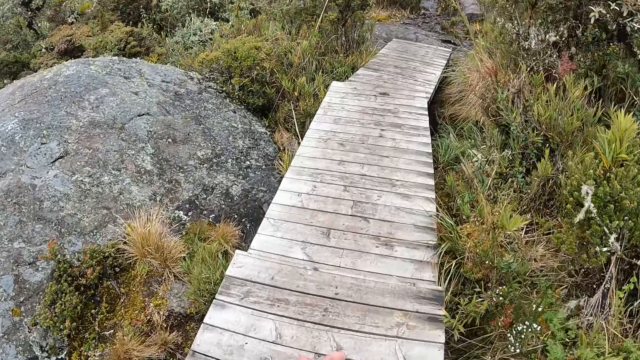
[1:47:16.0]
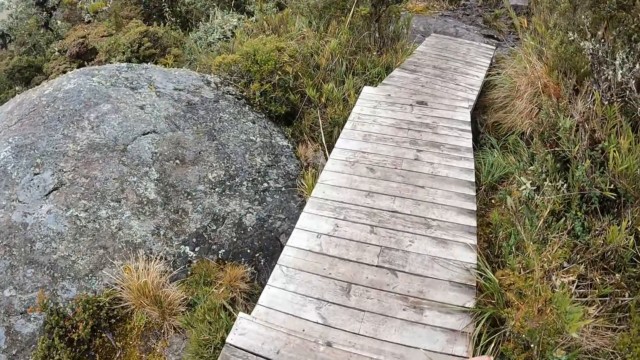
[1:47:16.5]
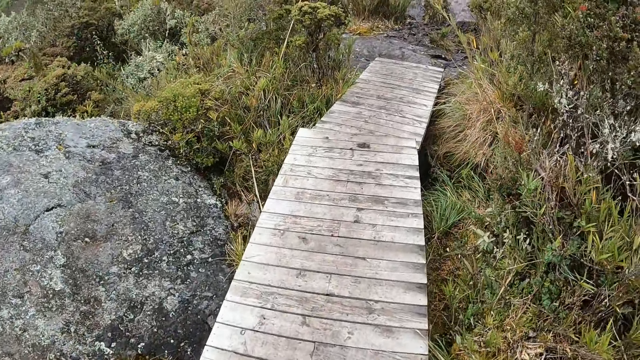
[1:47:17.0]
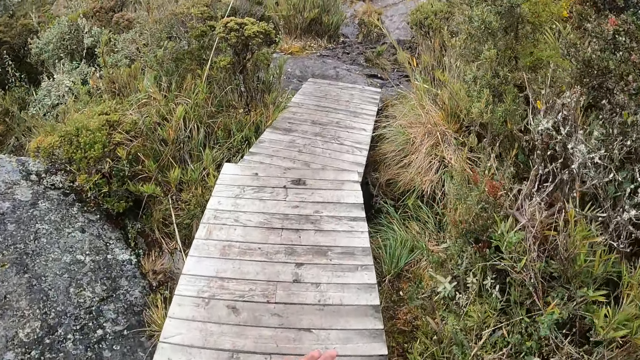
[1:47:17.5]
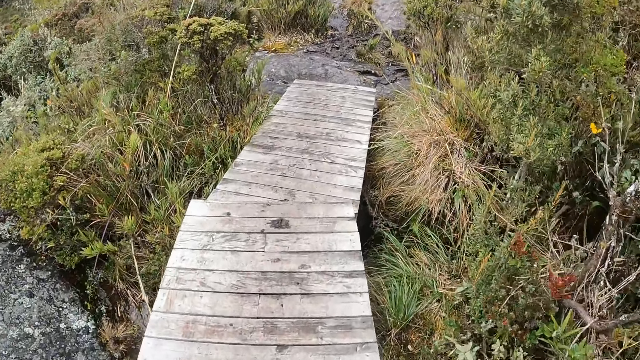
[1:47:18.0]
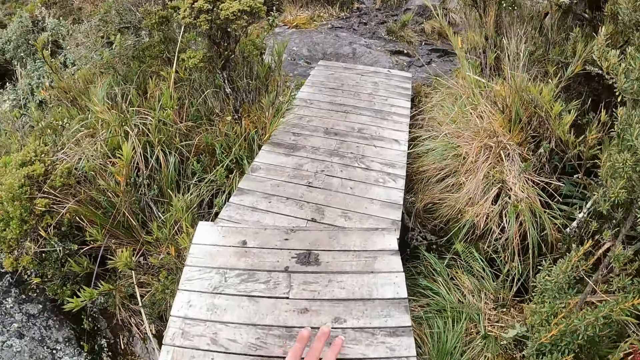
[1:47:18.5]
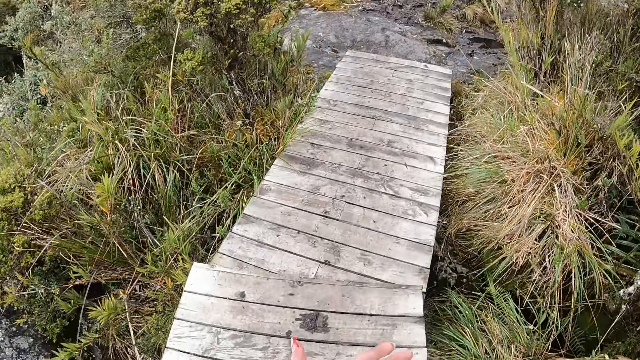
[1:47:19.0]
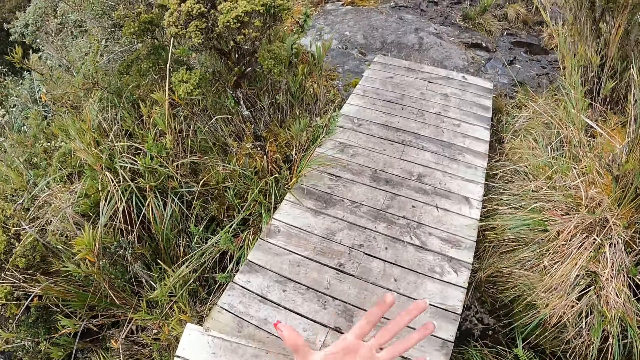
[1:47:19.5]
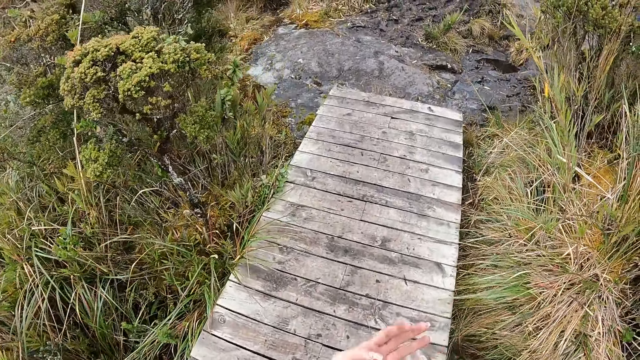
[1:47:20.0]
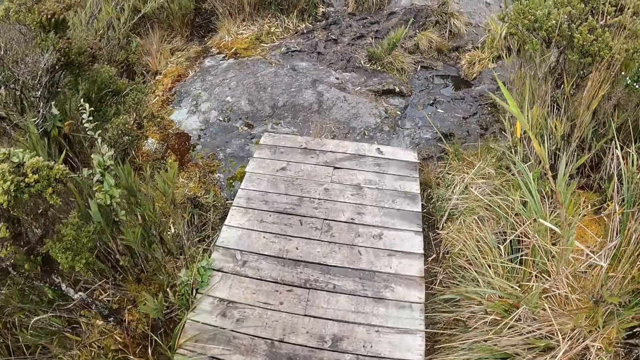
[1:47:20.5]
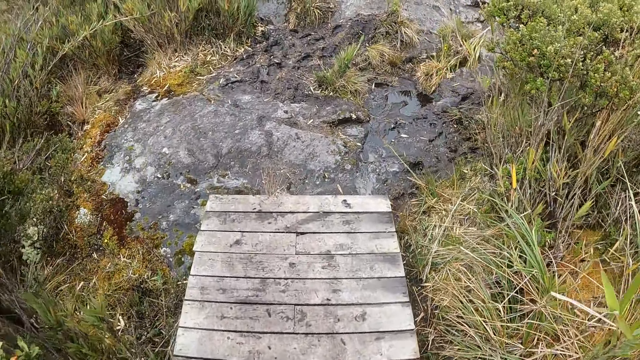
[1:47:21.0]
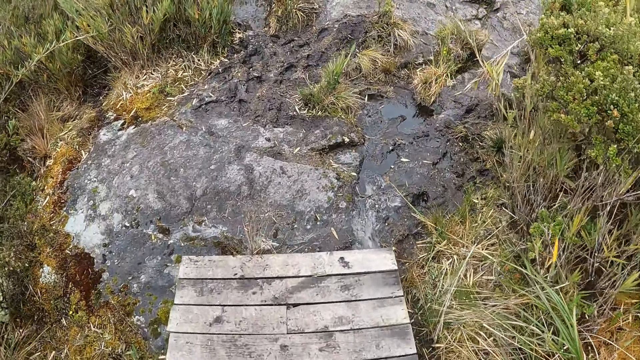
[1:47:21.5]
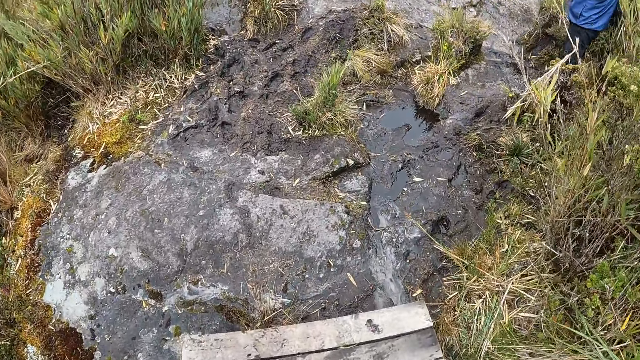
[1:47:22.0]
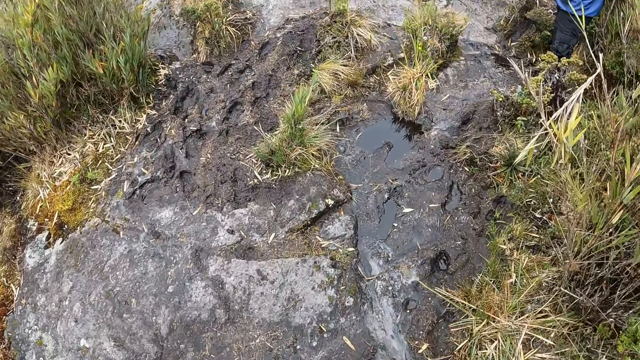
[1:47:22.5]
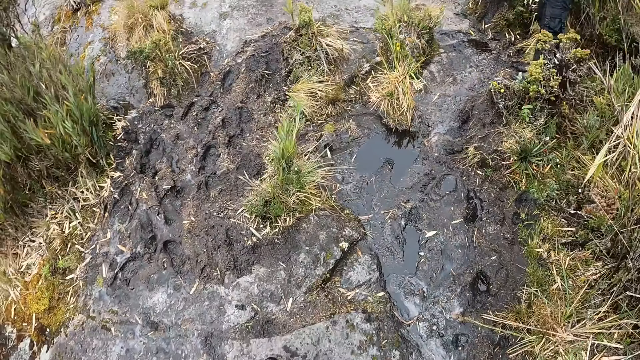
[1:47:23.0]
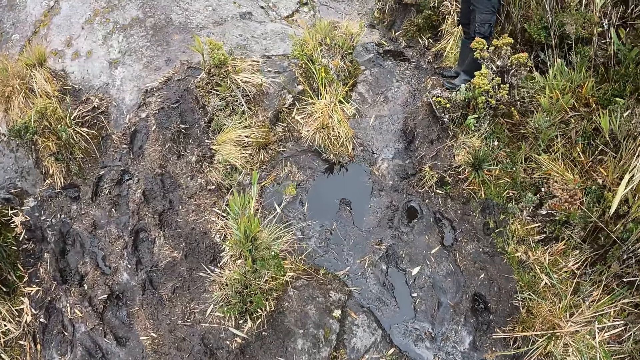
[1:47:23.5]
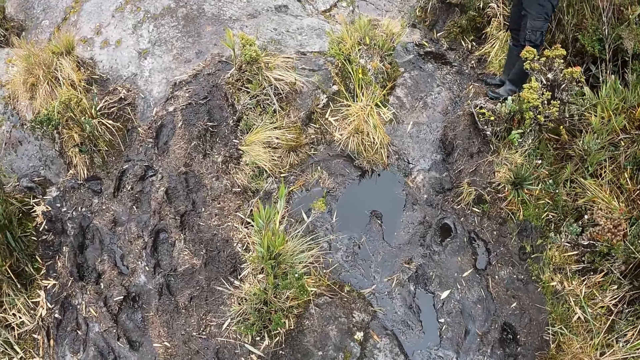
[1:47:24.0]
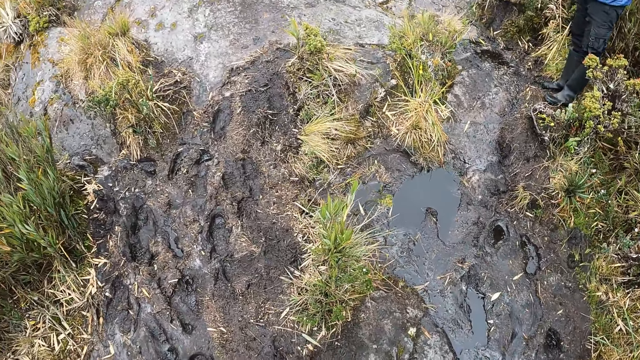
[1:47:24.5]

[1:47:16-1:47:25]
The camera wearer looks at the hands. They walk.

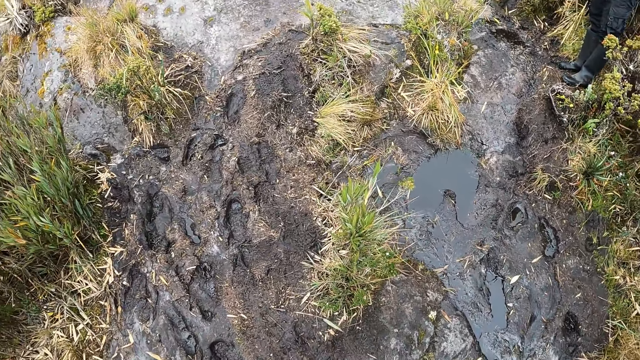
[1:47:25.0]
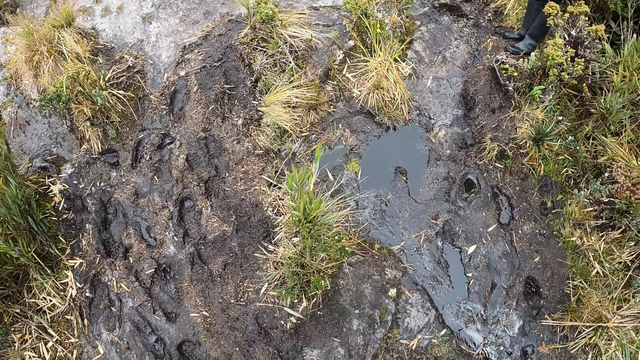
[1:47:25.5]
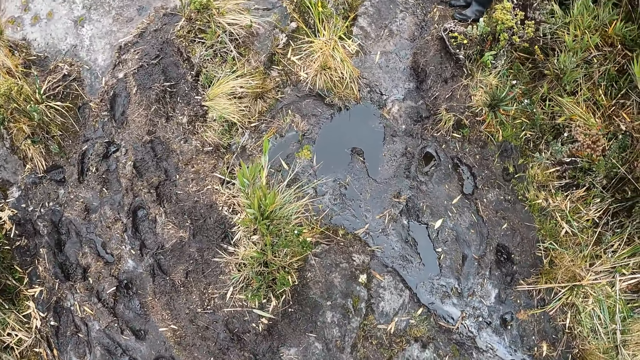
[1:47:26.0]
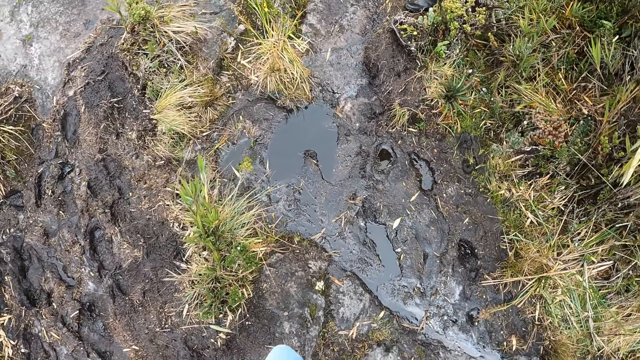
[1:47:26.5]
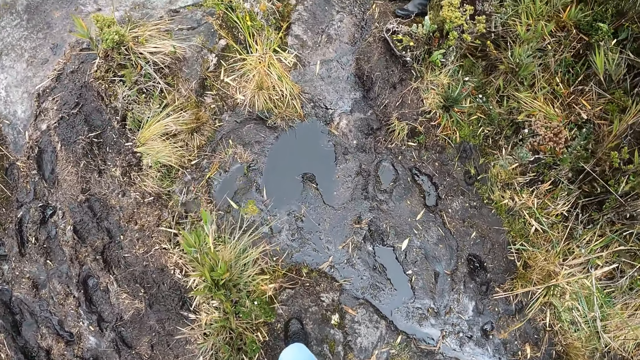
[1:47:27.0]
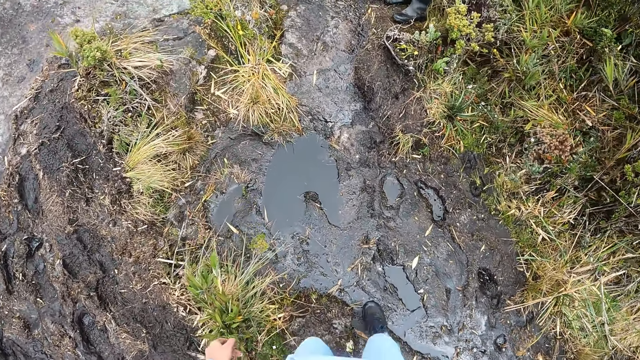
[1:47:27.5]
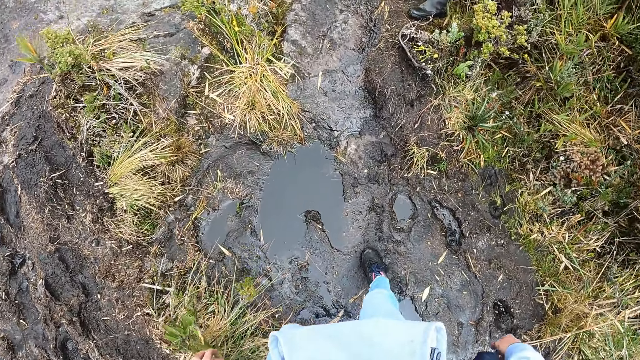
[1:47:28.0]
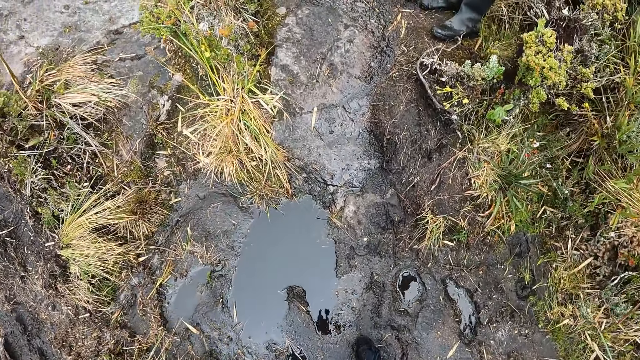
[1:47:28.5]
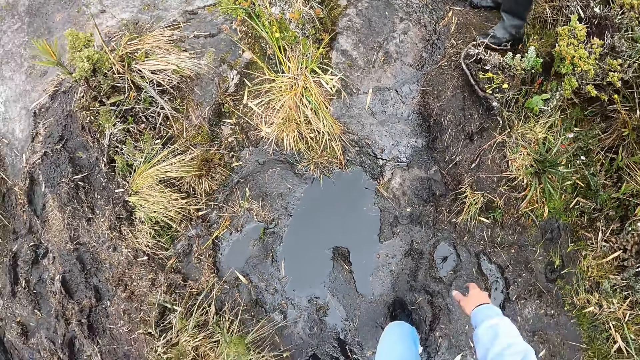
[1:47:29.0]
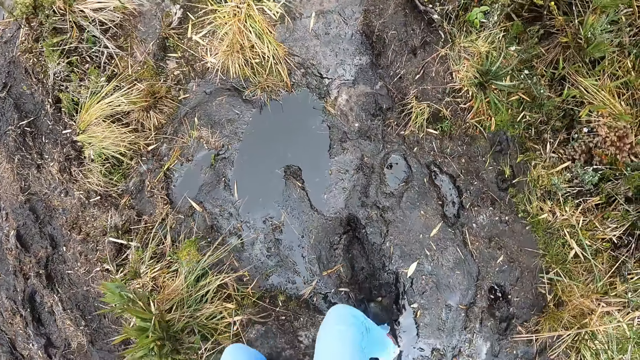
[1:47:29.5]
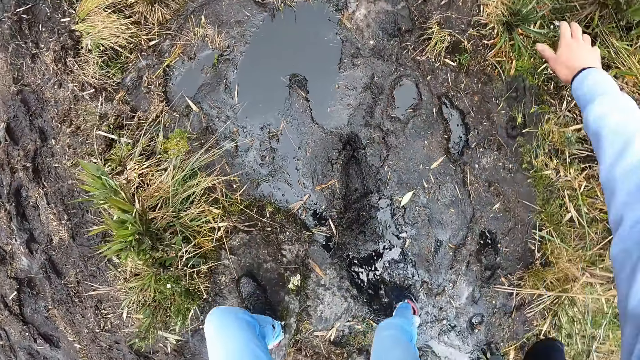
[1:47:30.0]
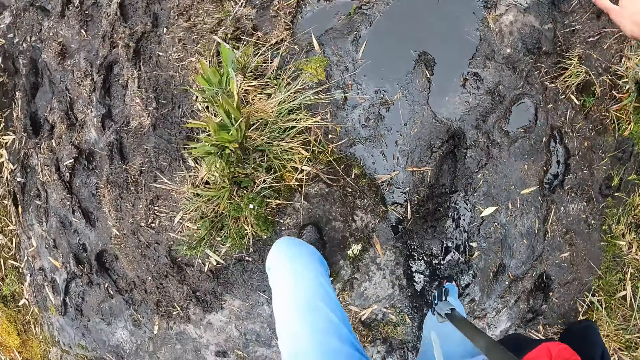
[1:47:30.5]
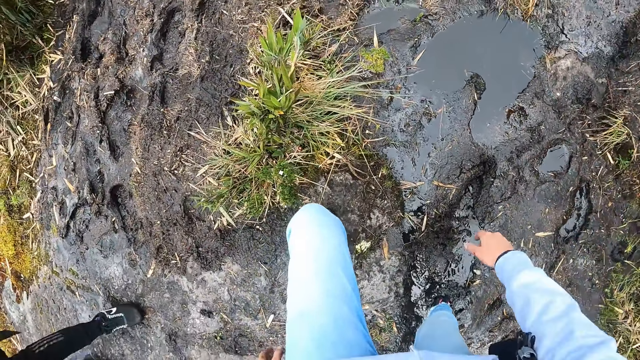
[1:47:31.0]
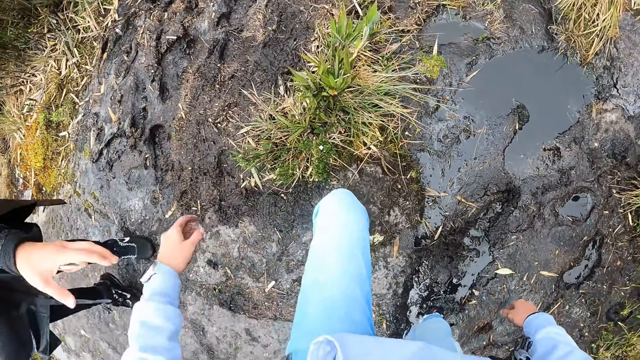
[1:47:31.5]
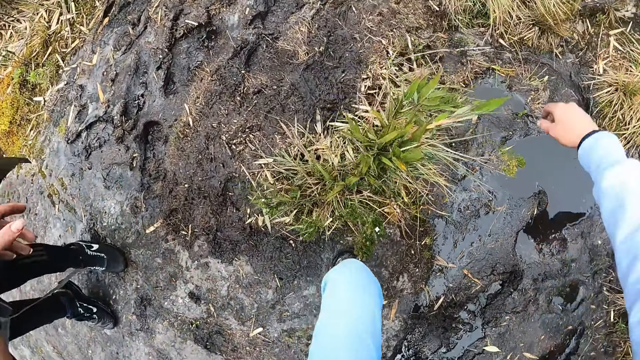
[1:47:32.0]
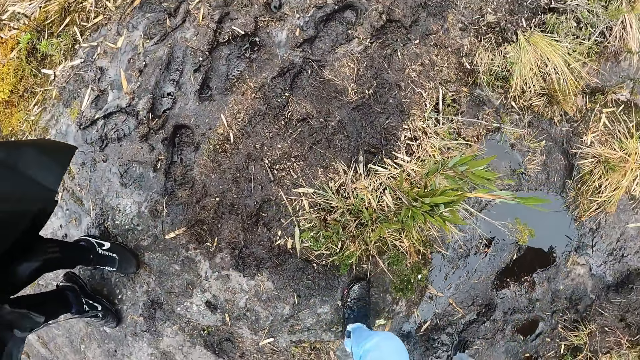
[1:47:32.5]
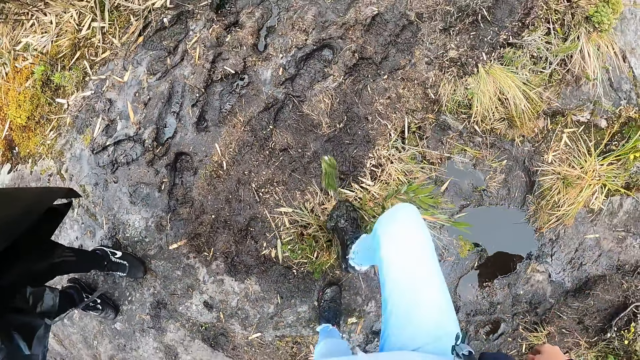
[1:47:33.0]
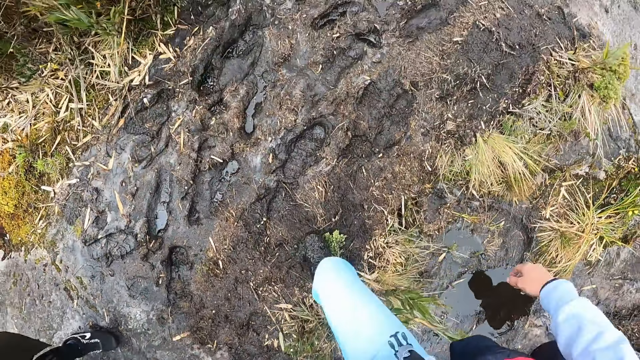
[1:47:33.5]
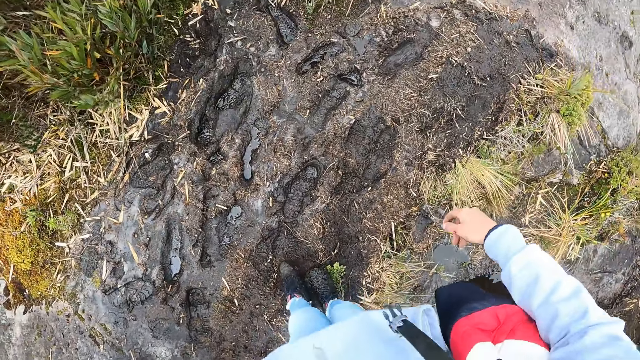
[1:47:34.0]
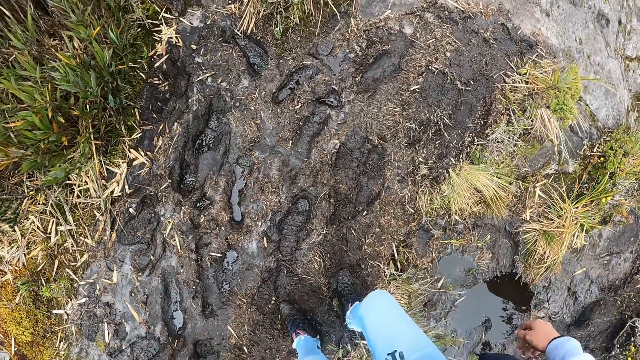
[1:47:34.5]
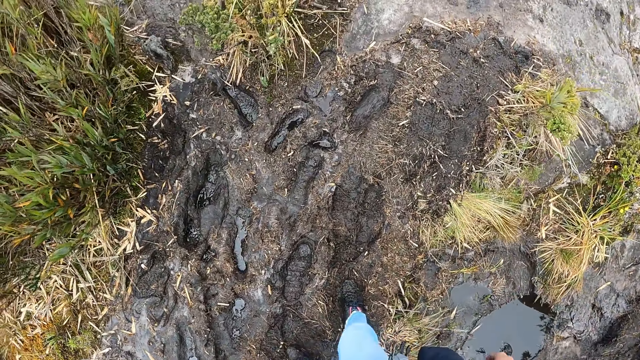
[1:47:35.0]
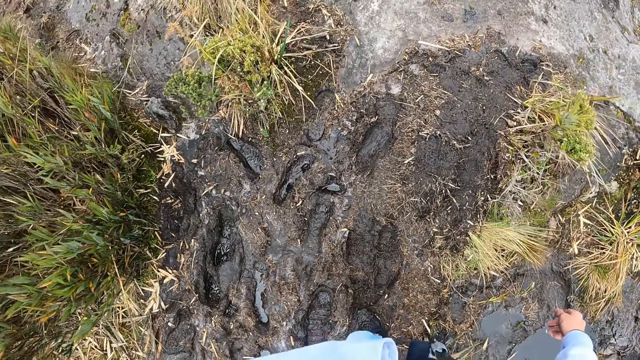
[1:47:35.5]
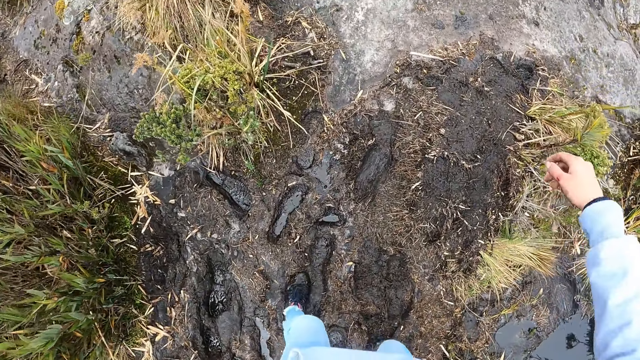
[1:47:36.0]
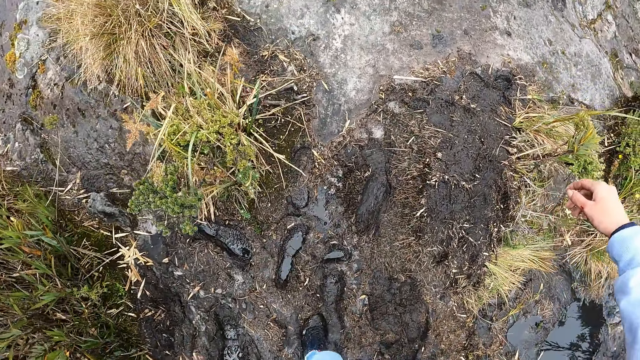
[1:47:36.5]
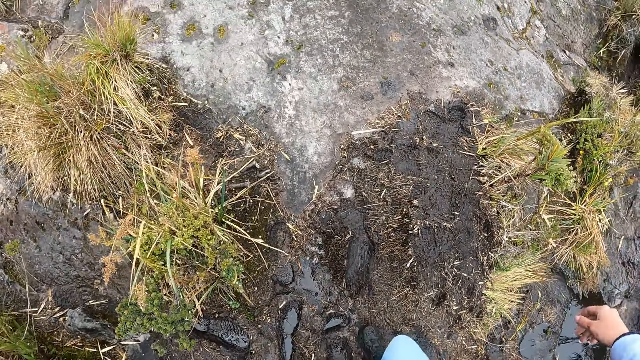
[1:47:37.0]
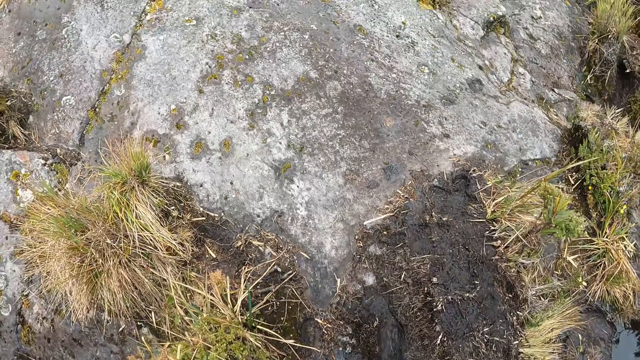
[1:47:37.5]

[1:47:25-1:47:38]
The camera wearer puts her right leg into a swamp. She removes her right leg from the swamp. She walks along the pathway of the forest. She stumbles. She removes the right leg from the mud. She walks.
